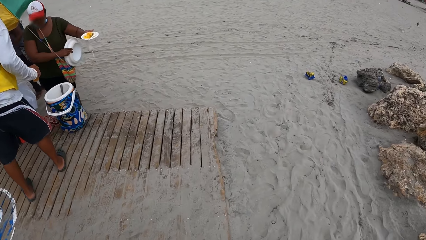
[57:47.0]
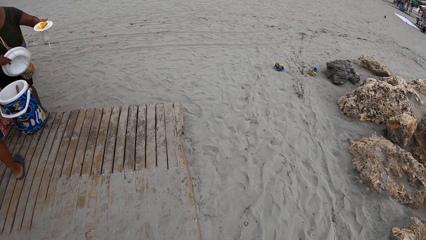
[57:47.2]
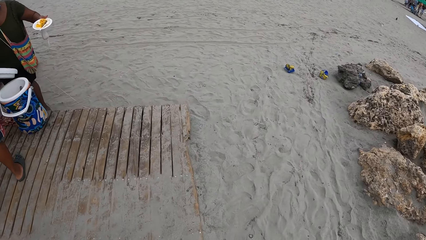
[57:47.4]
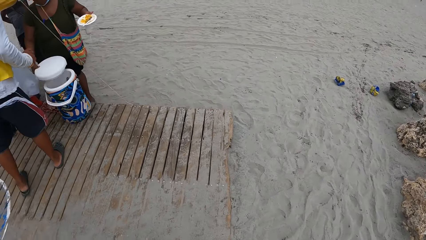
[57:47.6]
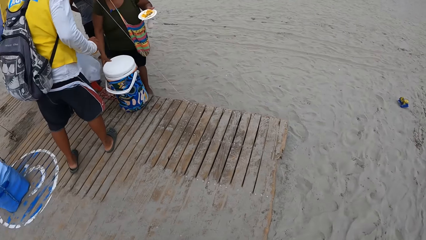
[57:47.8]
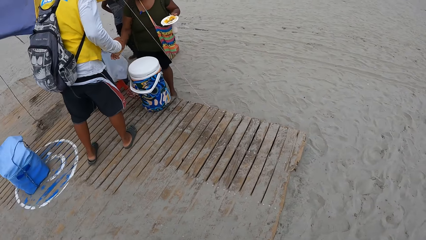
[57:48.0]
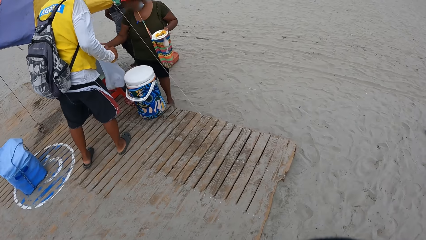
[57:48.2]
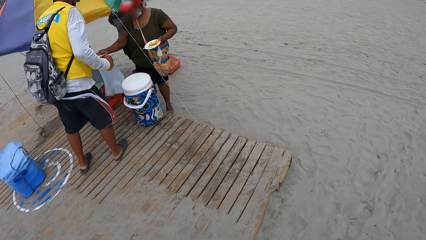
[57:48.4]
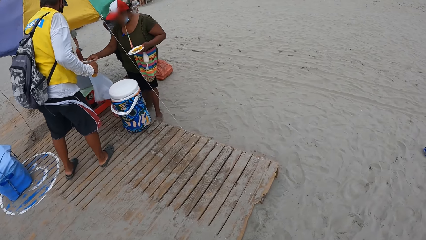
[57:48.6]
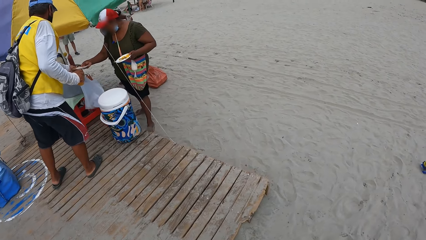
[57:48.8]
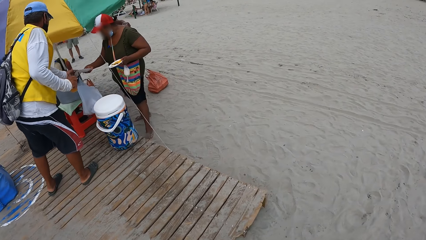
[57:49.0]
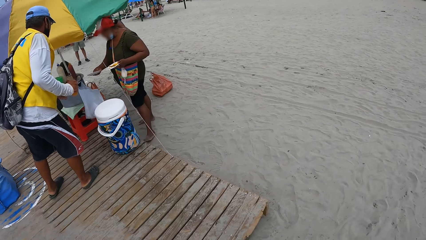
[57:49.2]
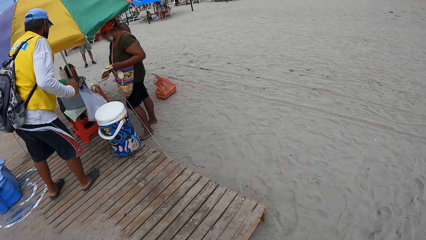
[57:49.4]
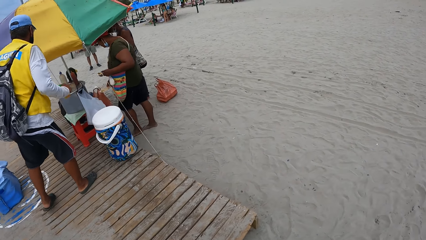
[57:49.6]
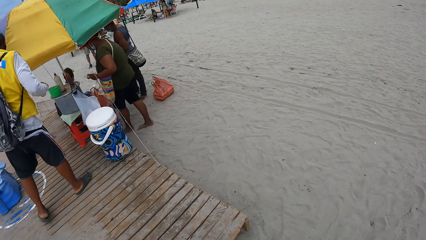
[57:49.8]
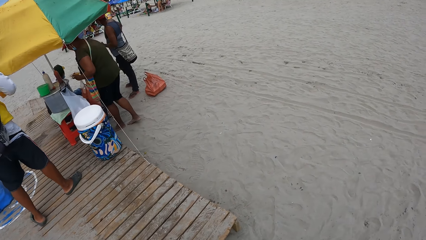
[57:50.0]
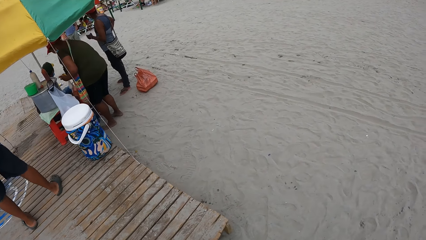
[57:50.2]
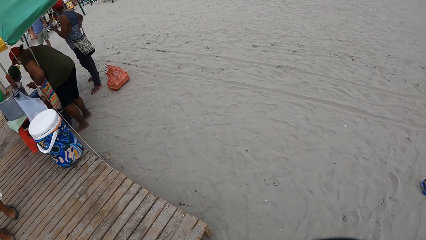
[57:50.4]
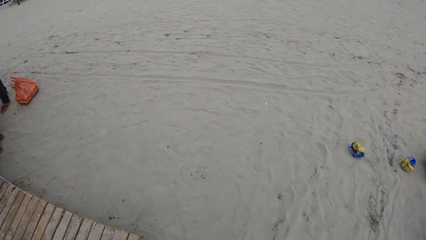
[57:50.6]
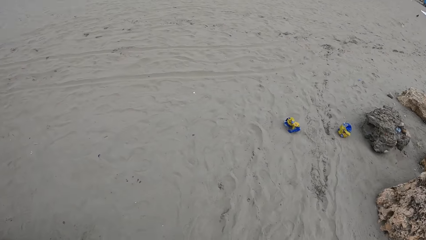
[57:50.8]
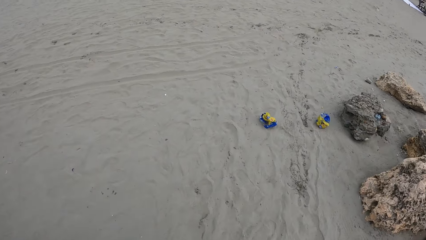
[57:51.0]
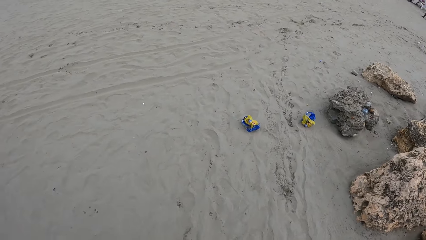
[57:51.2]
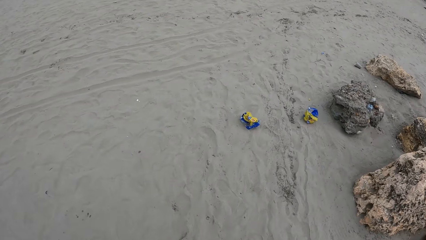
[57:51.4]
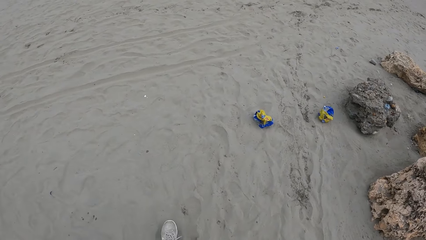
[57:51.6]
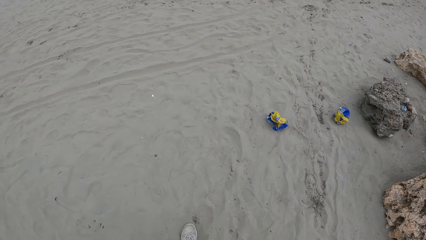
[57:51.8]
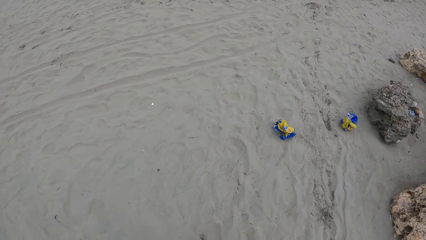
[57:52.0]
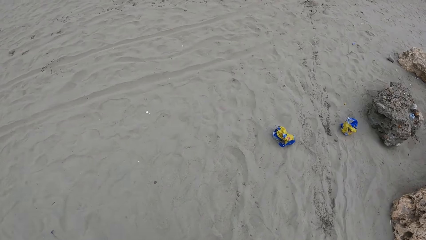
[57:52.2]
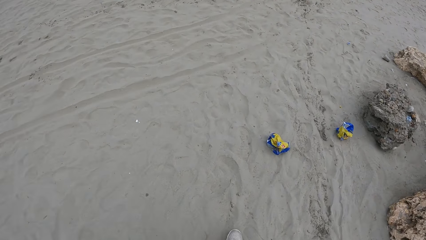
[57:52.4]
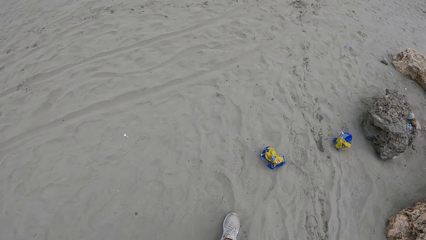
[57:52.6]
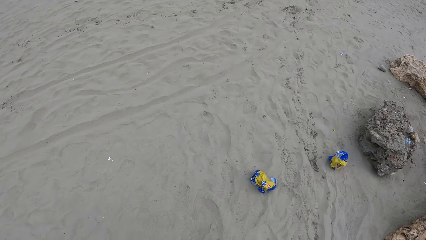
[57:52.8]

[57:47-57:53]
The camera wearer walks around the beach.

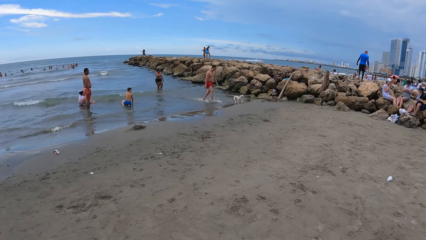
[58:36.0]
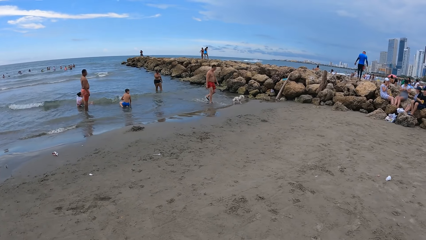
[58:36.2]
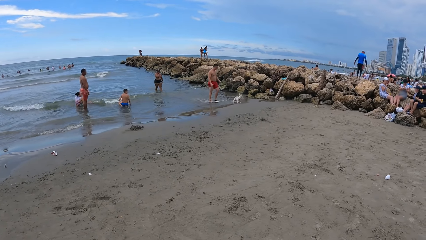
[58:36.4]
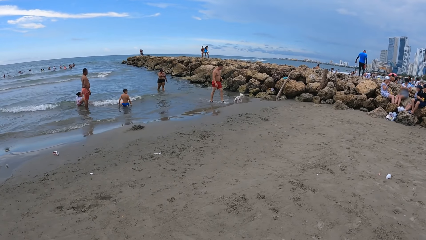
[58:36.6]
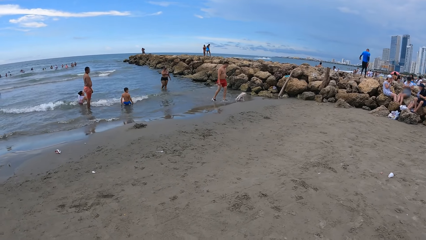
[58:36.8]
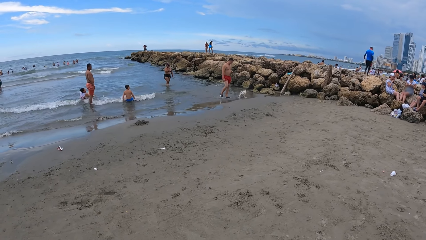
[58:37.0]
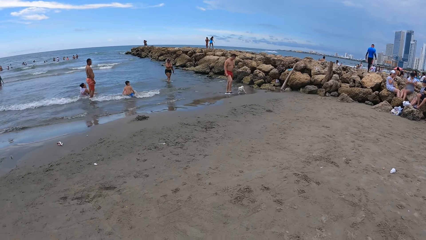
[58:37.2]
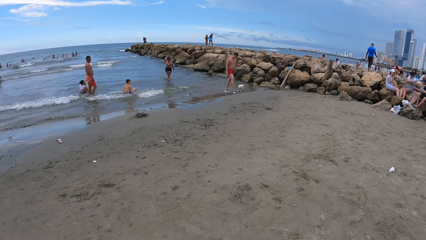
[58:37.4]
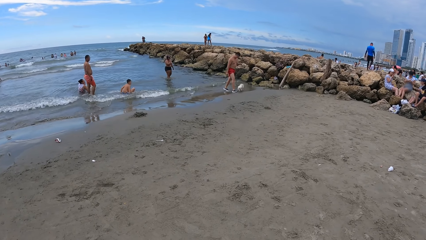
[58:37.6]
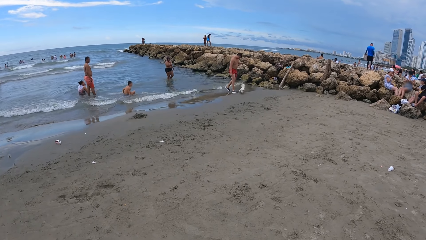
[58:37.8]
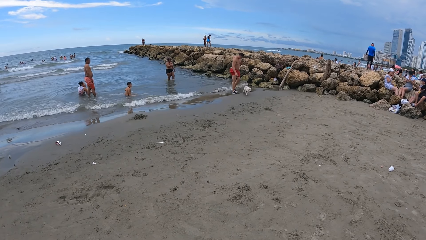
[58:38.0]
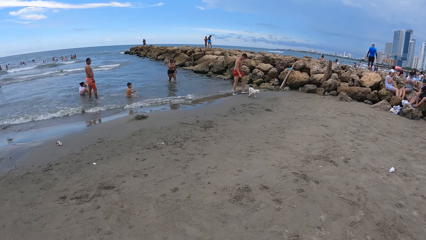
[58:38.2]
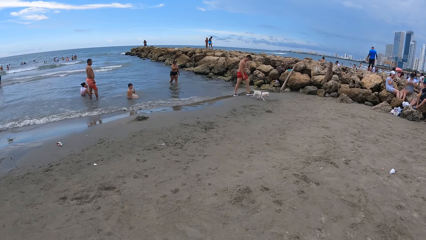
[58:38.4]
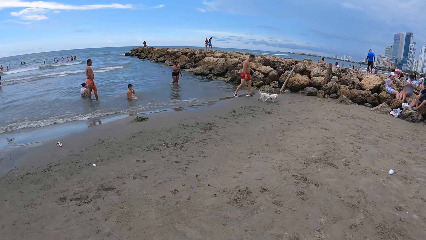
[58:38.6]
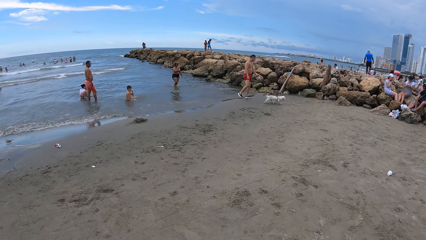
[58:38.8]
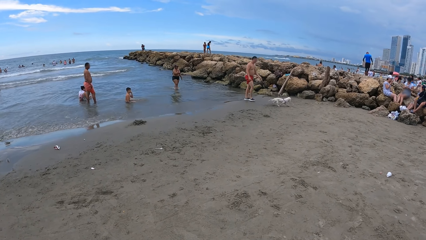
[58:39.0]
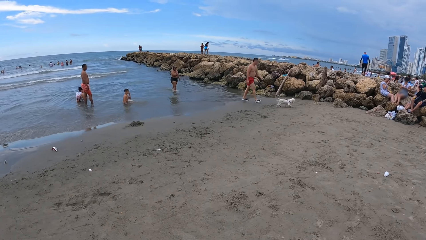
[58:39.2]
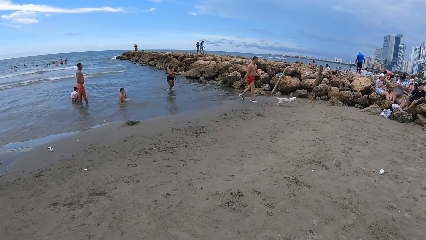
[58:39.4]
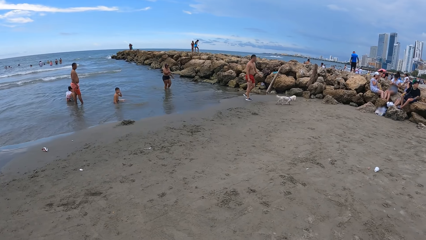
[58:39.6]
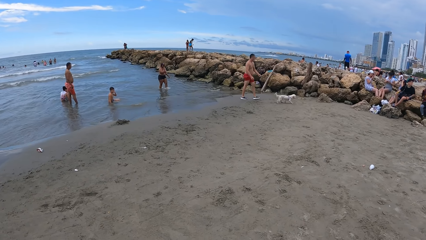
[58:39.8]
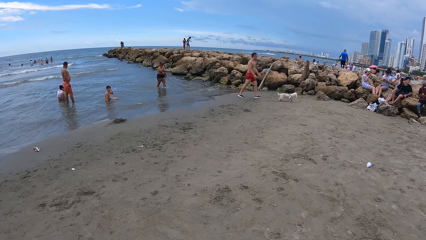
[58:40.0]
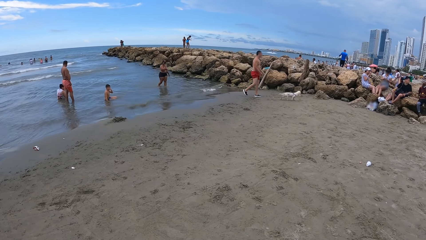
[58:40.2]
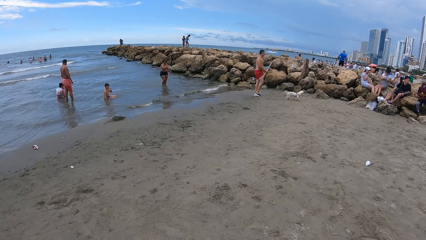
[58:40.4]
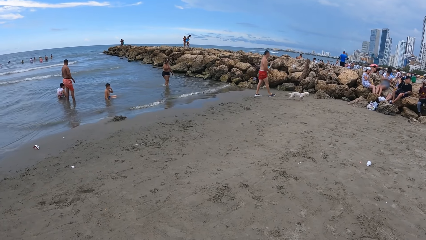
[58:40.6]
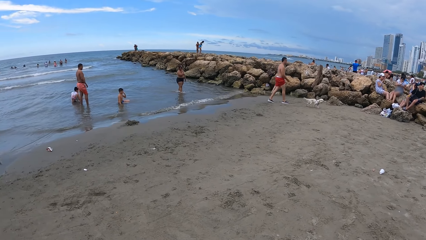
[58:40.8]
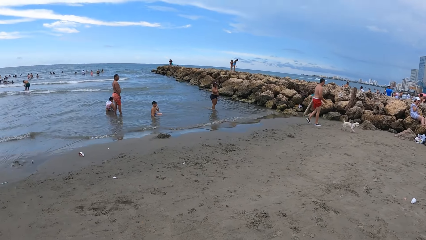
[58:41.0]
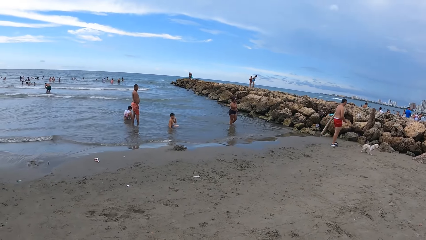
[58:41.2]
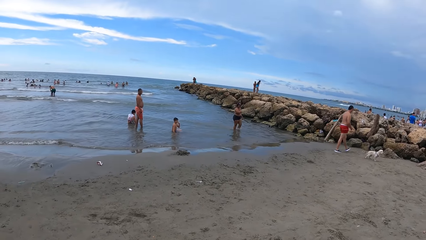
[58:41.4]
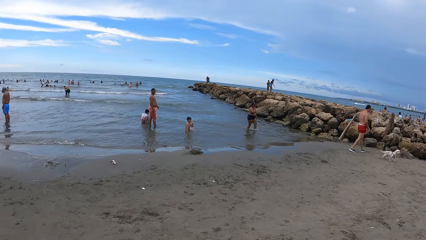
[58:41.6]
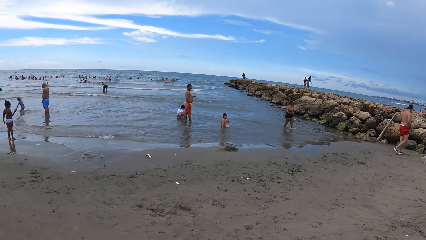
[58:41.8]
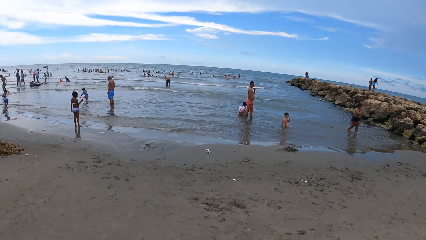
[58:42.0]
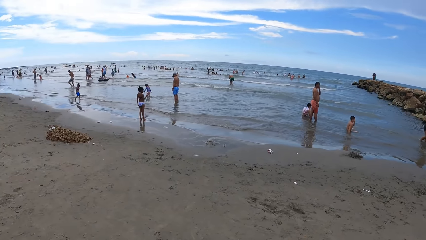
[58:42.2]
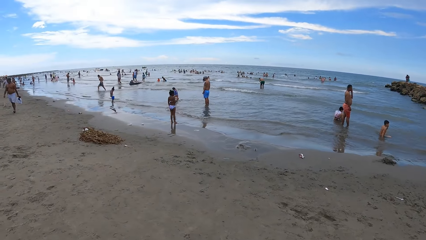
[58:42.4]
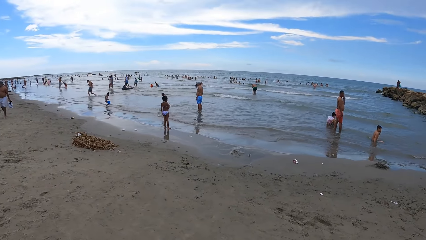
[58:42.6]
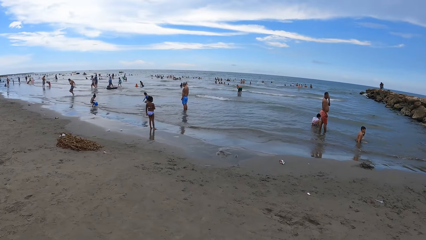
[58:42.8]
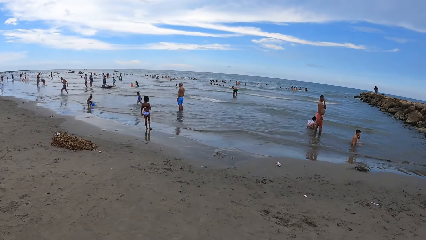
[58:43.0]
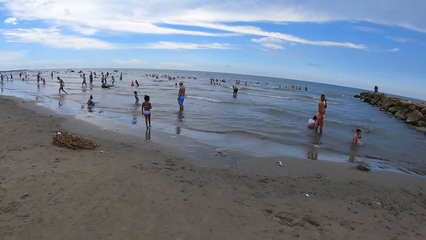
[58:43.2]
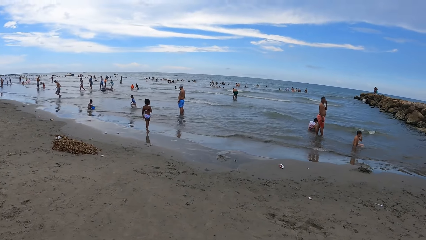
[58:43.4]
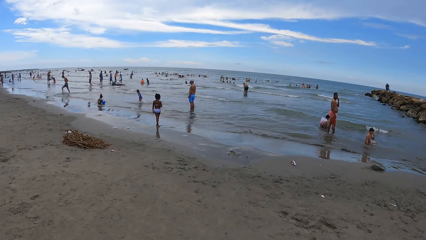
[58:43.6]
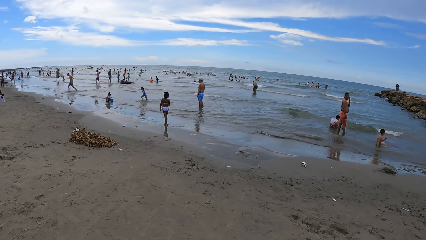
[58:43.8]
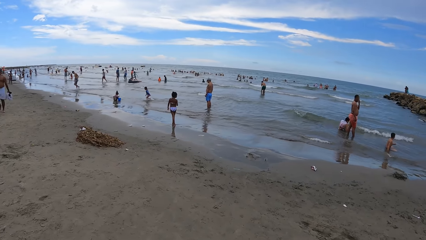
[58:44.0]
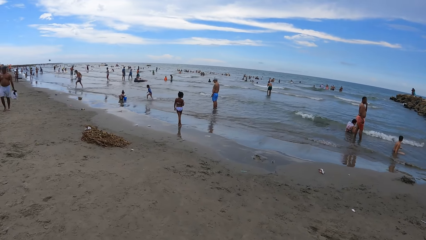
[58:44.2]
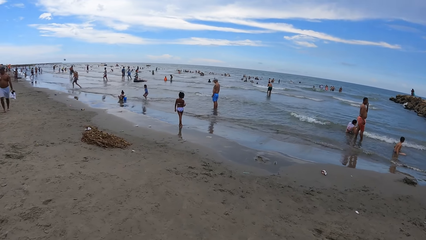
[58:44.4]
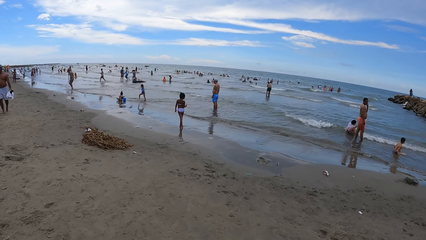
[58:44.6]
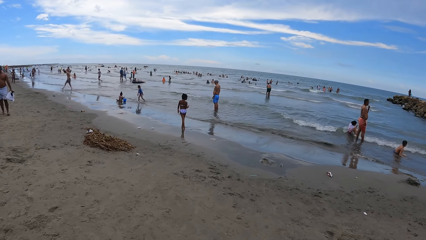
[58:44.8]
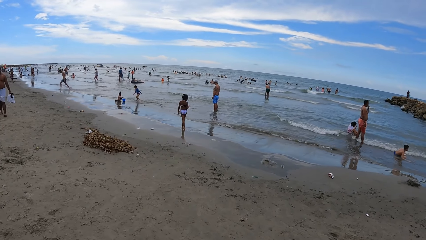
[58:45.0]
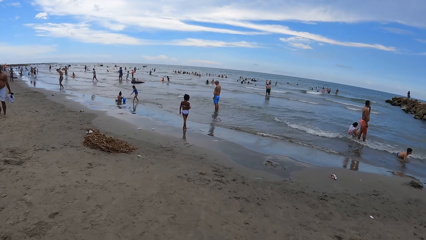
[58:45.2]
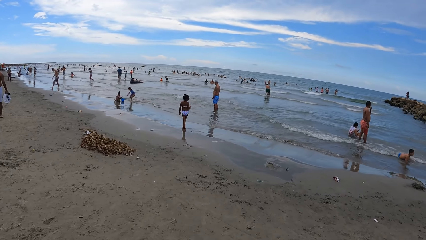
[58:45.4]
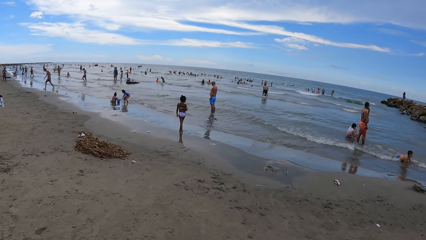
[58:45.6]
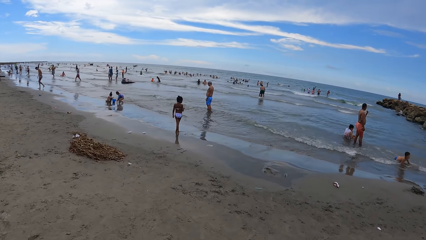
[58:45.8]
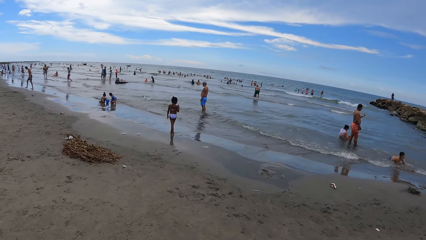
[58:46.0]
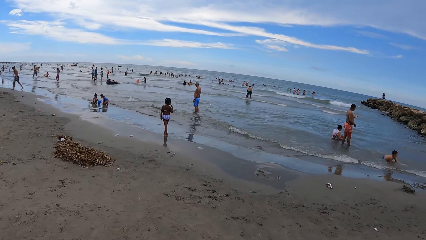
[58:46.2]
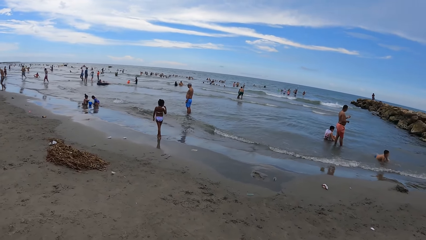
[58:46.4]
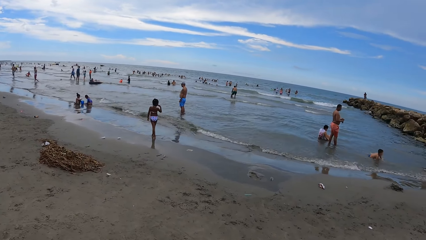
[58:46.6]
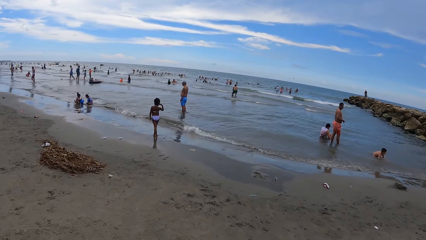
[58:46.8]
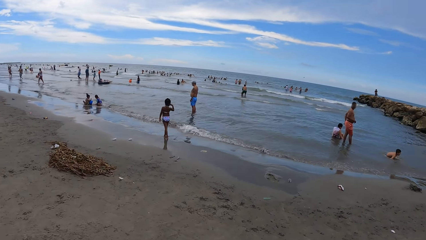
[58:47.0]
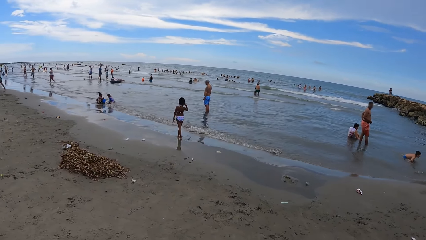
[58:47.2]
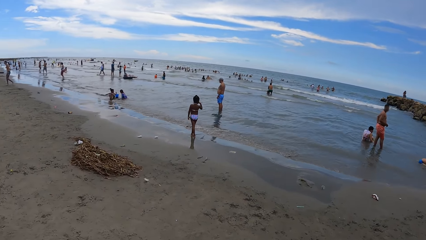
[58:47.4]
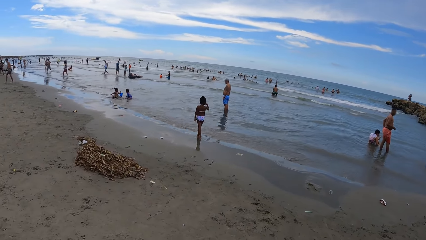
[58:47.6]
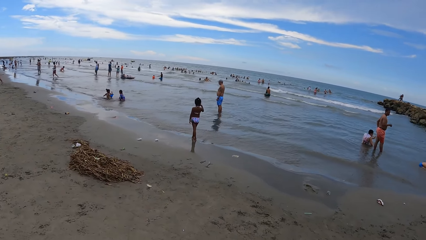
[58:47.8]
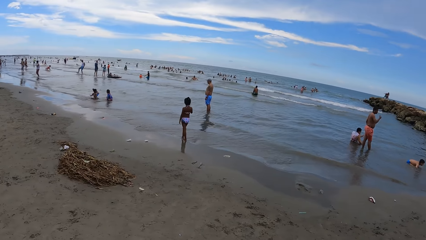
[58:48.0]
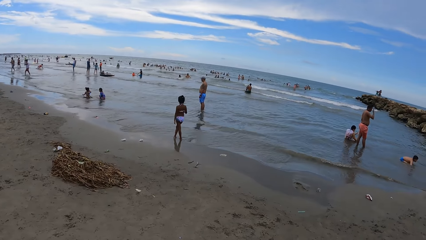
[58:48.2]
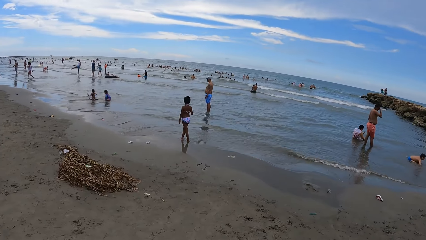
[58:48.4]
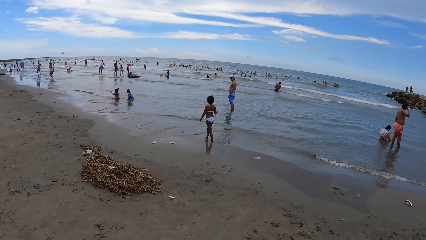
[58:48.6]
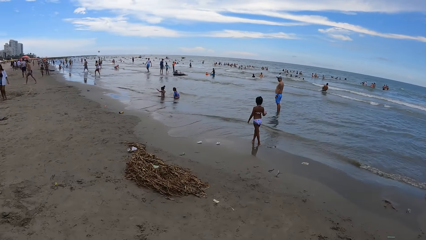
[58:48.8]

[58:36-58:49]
The camera wearer looks at the dog. They look around. They look at the beach. They walk alongside the beach. They walk along the beach.
